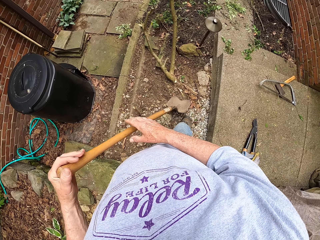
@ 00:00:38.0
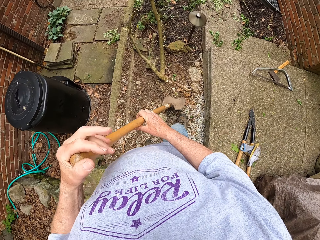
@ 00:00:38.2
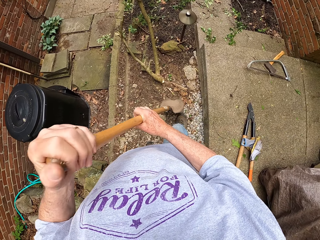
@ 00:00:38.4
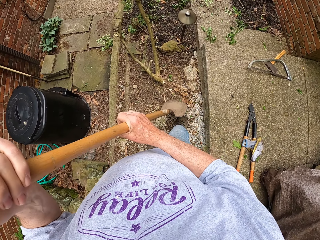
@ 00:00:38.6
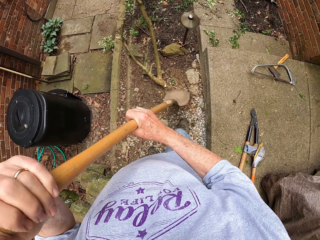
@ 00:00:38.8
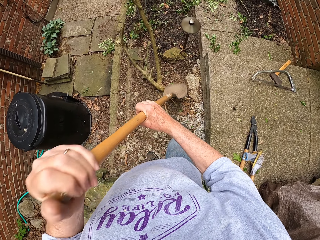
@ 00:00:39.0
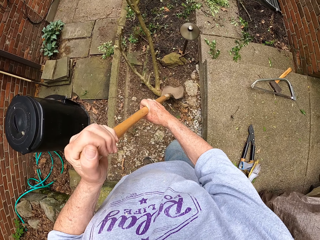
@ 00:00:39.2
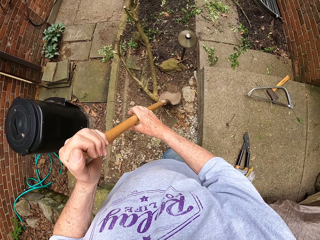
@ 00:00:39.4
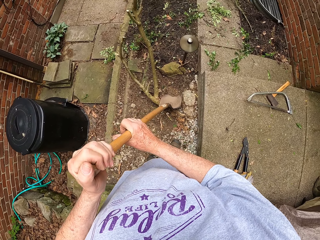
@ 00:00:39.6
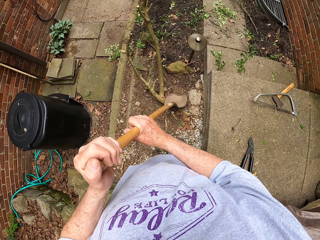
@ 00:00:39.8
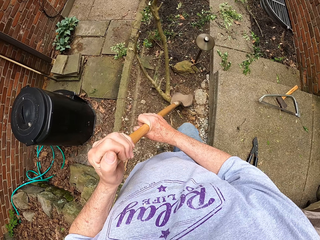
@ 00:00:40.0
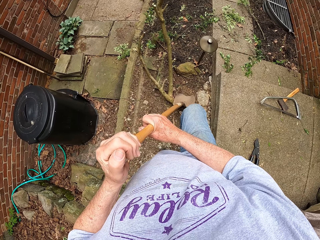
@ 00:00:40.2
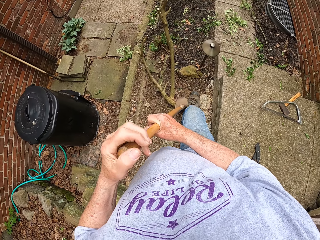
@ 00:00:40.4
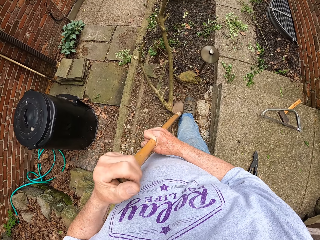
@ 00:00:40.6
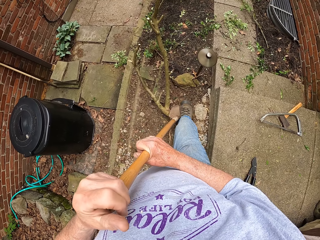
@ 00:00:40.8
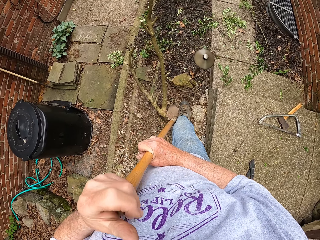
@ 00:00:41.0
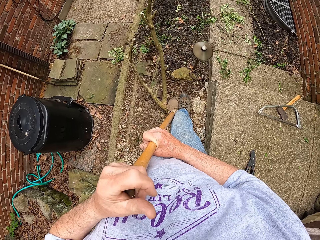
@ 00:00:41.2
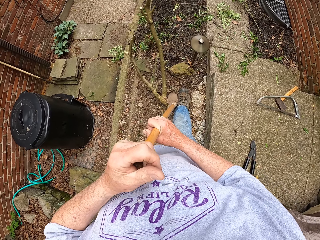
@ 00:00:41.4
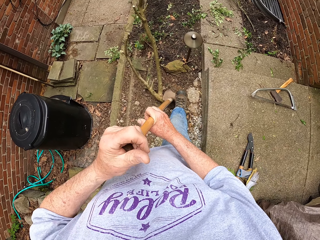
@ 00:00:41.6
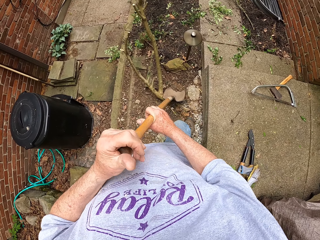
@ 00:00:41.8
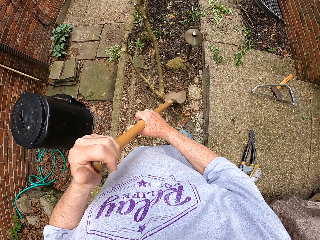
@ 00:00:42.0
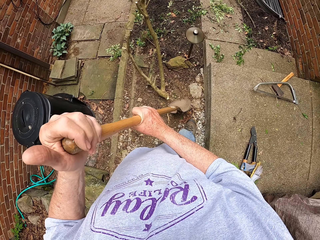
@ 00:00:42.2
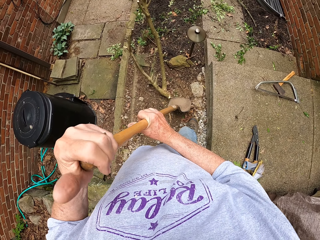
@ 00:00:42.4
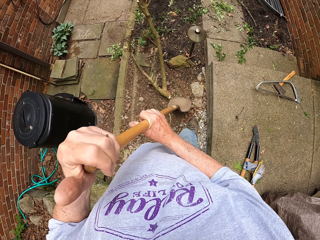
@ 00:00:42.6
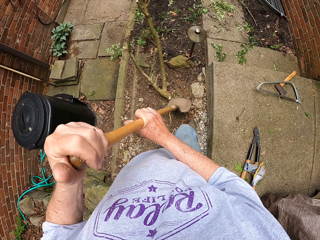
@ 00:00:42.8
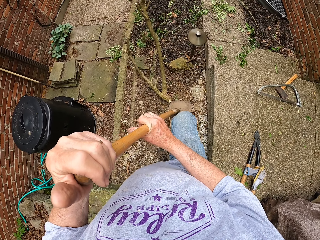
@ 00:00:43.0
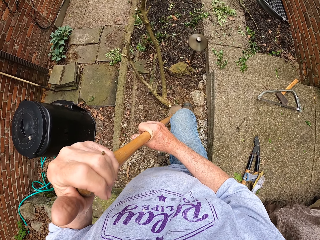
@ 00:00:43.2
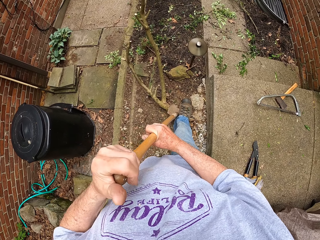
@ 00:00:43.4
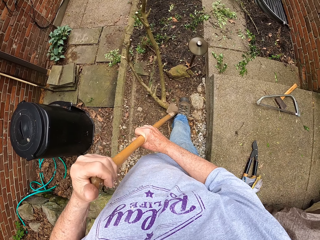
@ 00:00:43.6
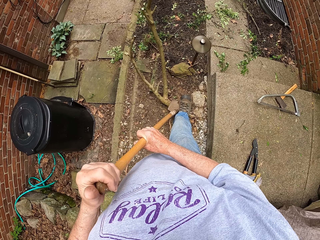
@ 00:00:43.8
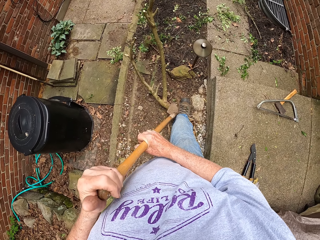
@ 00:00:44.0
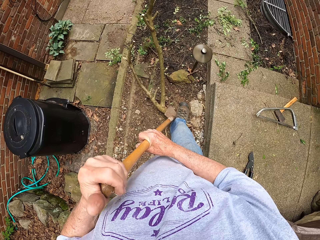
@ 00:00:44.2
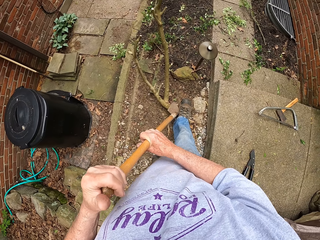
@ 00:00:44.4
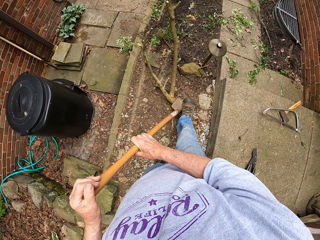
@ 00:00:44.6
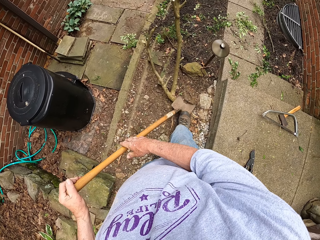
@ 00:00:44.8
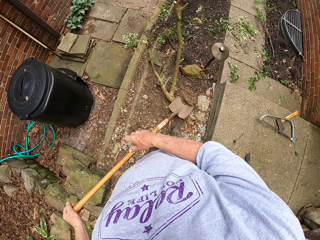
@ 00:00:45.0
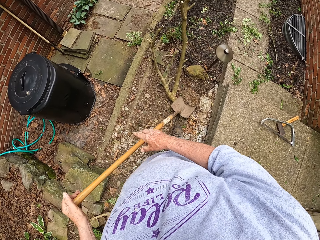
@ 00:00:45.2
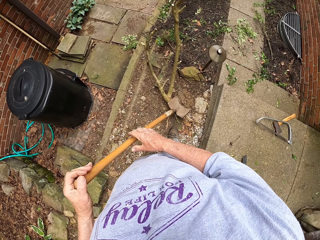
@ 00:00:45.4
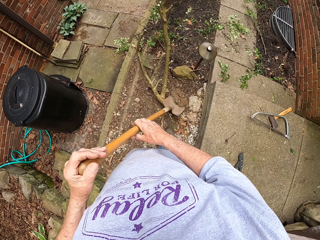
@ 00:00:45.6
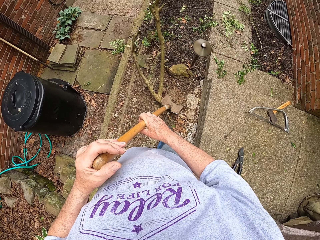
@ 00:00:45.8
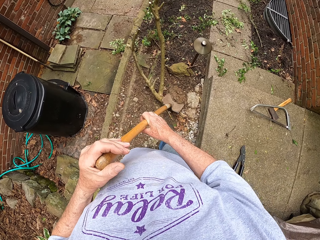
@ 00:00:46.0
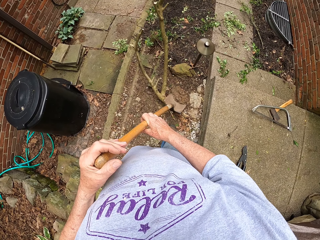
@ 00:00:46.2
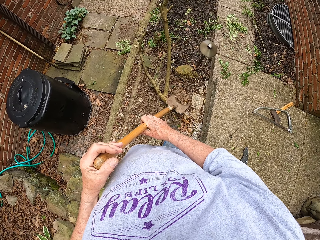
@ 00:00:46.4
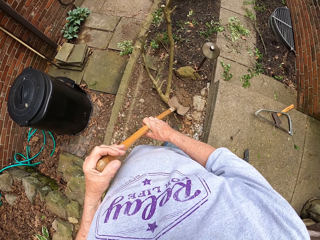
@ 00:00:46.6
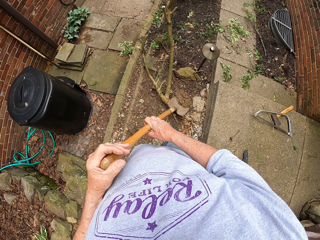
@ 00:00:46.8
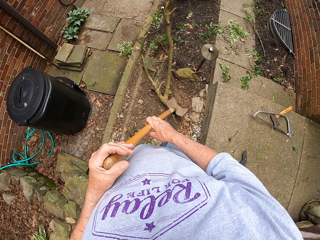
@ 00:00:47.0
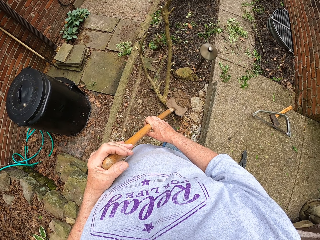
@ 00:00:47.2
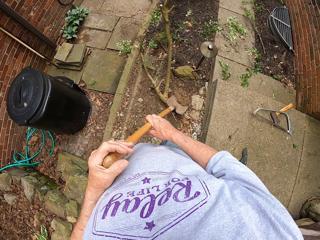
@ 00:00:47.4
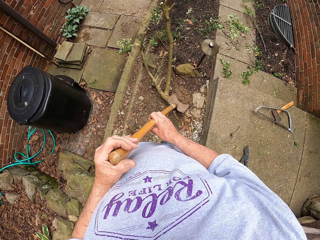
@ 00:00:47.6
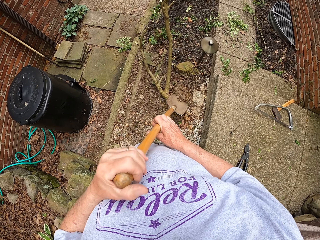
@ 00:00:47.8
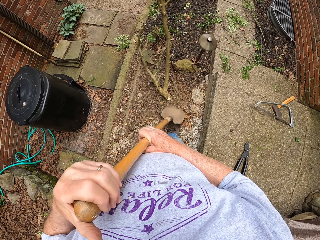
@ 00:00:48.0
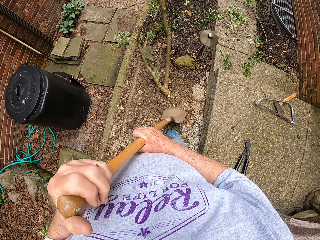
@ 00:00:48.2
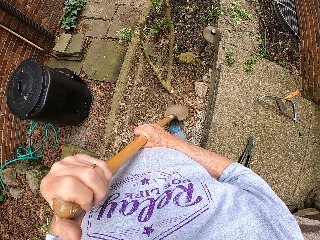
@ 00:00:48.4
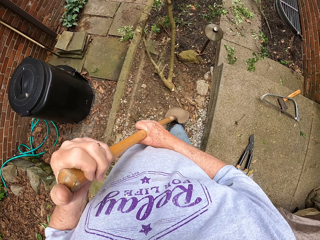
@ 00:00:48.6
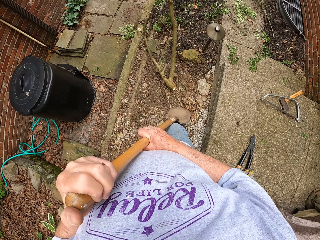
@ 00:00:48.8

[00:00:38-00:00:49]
The camera wearer digs the ground with a spade. They step on the spade with a leg. They look around the compound.

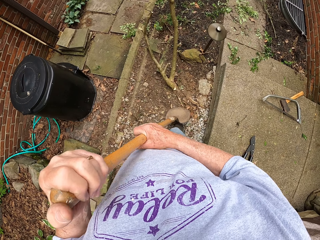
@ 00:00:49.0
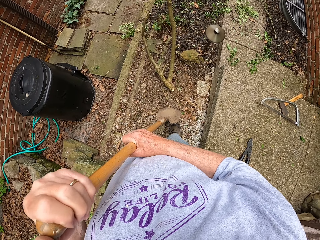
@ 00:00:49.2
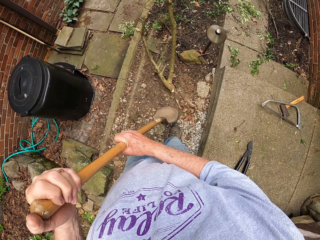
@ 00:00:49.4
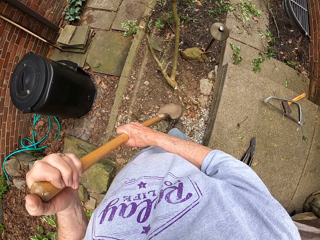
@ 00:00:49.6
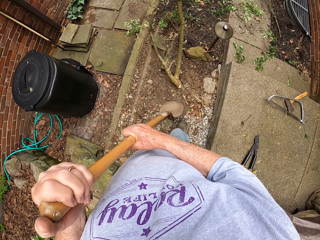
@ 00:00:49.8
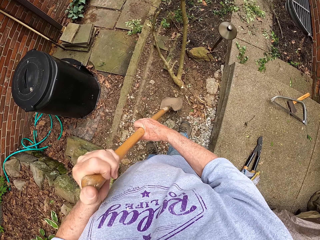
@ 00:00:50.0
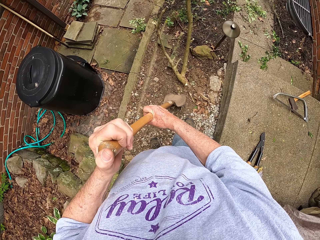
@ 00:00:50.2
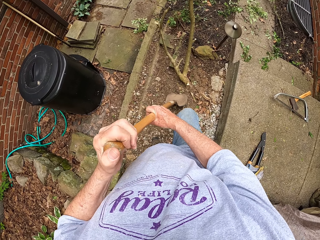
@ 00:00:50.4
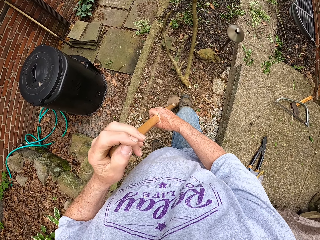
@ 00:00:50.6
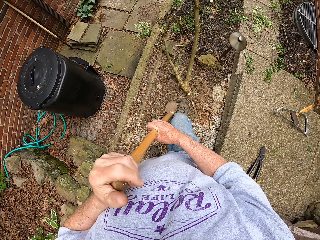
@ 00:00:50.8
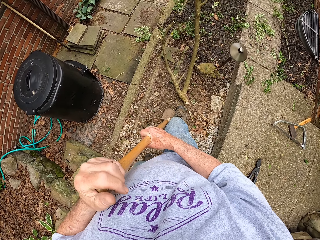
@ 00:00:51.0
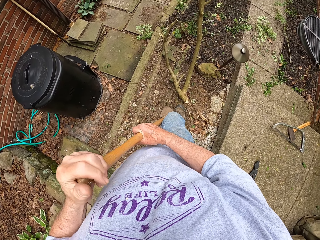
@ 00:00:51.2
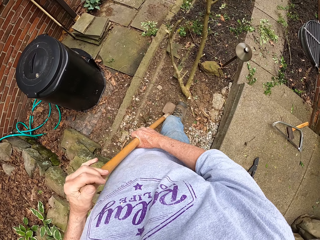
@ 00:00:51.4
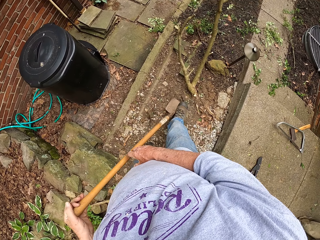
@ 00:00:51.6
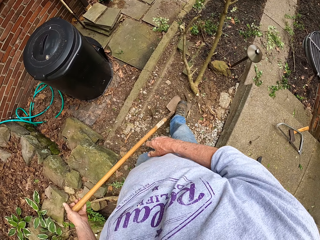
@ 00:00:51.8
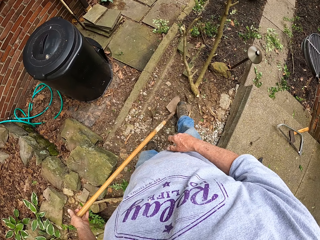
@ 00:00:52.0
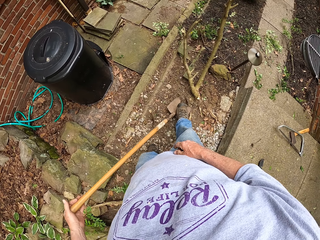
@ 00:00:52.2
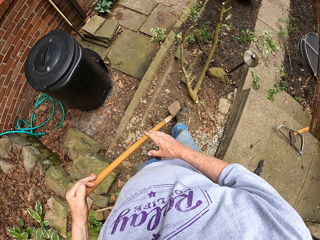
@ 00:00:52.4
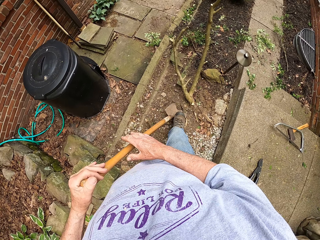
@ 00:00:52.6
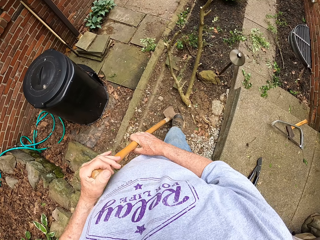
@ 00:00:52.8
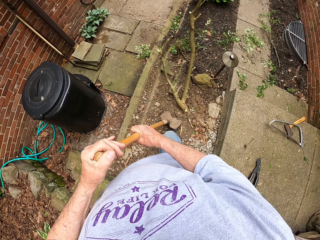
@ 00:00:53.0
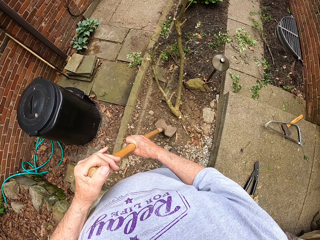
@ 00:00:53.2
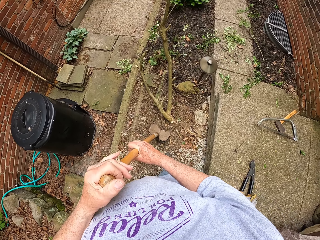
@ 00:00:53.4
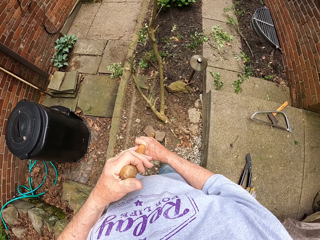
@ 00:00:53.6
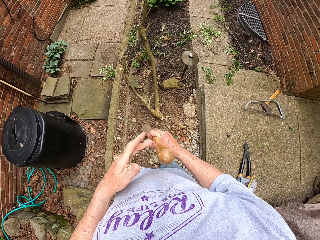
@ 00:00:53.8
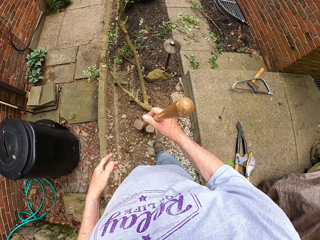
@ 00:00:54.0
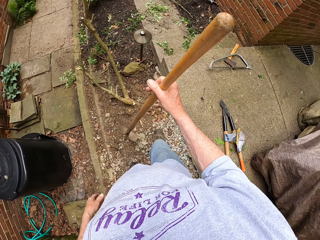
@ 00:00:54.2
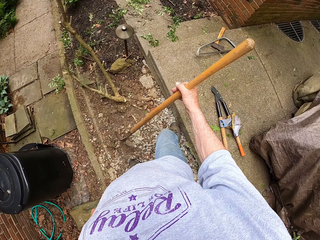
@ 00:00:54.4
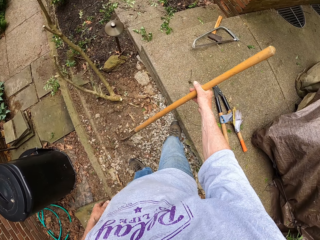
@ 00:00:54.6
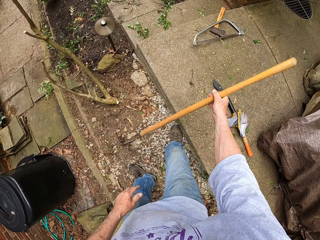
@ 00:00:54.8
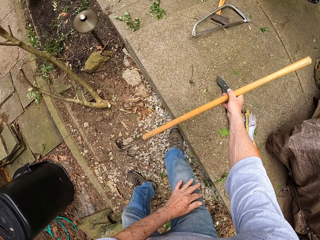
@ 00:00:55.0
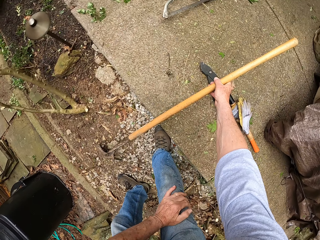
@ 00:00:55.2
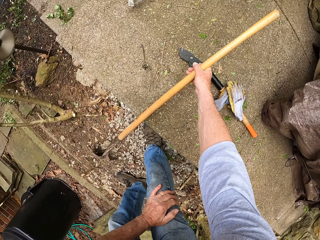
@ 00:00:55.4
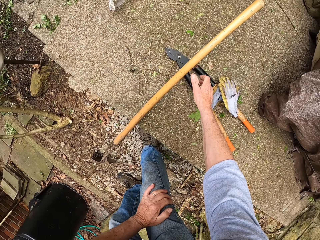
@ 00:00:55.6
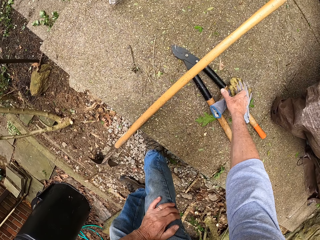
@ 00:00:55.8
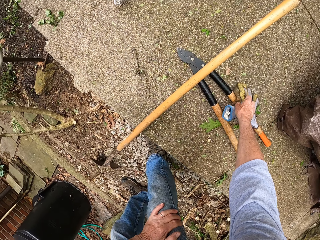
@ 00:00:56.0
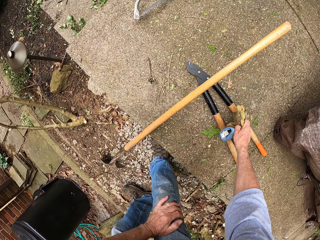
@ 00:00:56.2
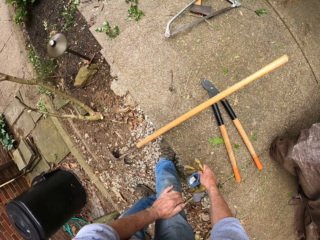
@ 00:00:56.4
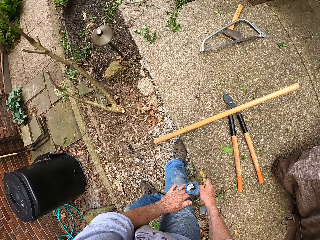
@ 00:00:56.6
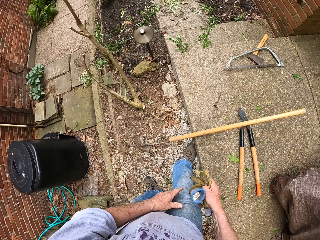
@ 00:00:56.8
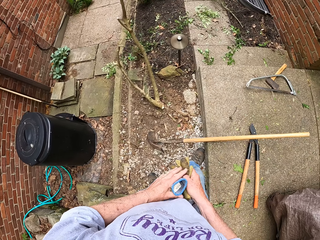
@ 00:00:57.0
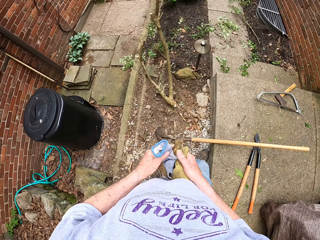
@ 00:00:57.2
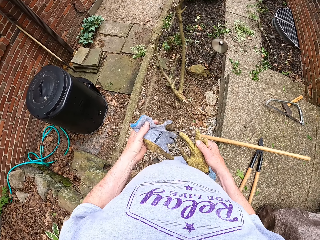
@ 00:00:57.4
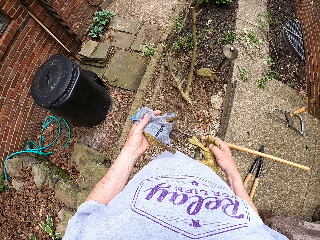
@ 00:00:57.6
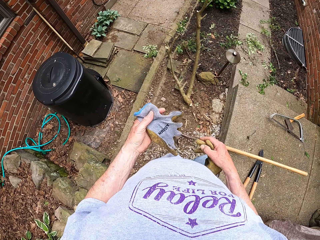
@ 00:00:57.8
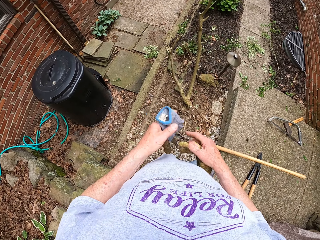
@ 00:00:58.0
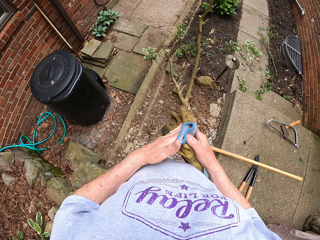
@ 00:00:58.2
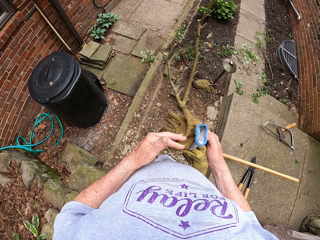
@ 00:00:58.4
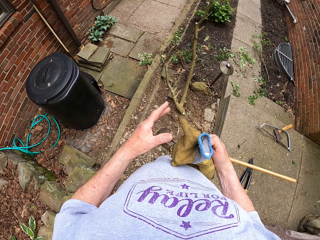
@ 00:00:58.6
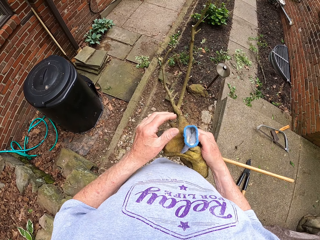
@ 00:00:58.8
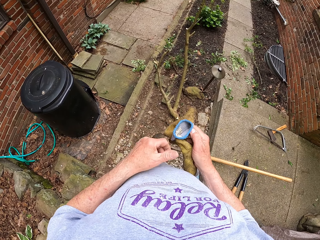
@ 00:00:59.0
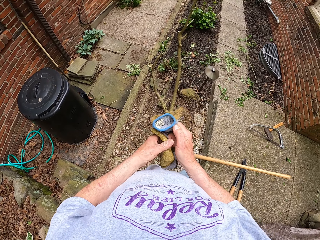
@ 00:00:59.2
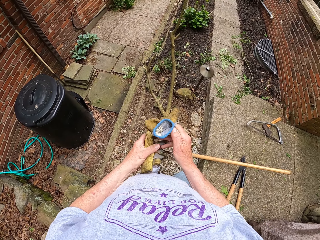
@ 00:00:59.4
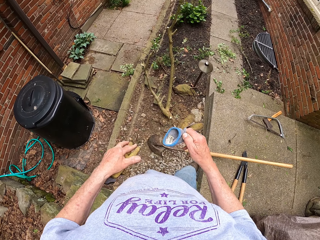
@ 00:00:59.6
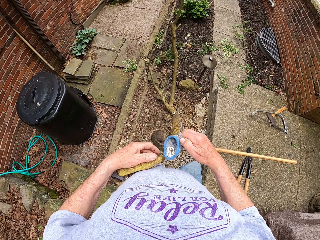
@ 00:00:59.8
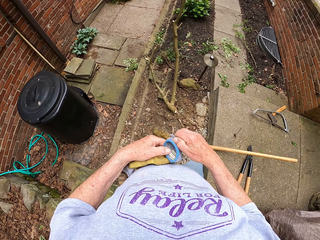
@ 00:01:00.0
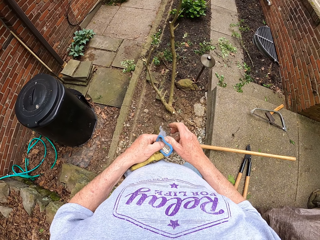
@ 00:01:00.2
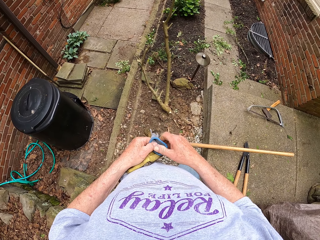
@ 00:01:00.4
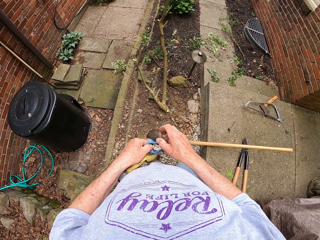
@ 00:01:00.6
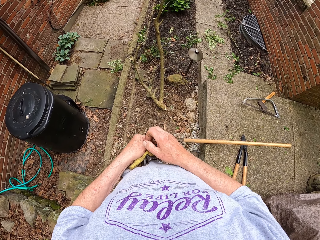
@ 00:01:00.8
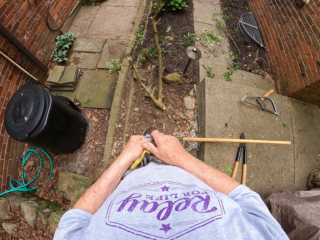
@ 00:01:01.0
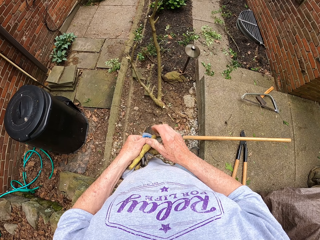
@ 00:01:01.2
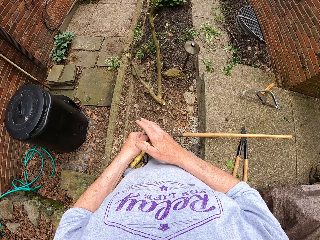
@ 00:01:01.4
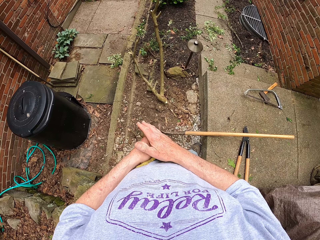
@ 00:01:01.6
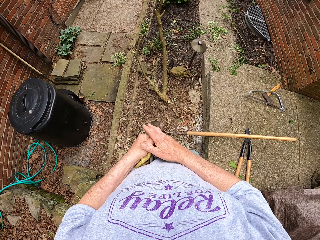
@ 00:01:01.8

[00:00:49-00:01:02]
The camera wearer steps on the spade with a leg. They look around the compound. They put down the spade. They take gloves on the floor. They look at the gloves. They wear the gloves.
